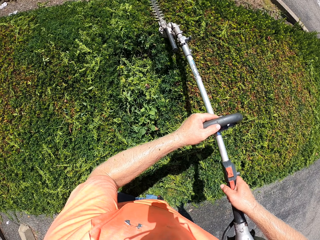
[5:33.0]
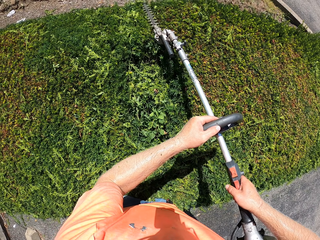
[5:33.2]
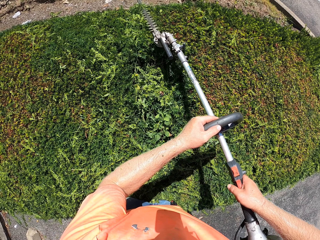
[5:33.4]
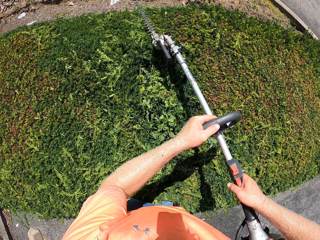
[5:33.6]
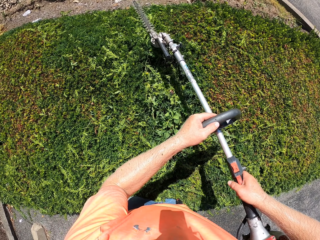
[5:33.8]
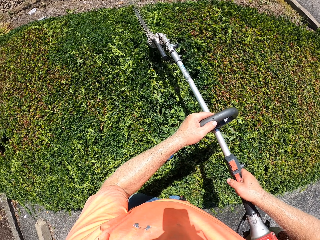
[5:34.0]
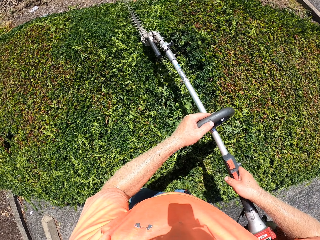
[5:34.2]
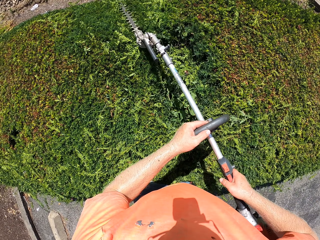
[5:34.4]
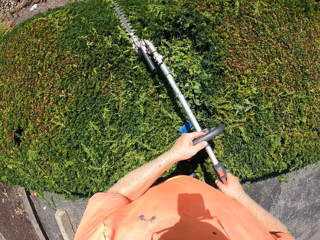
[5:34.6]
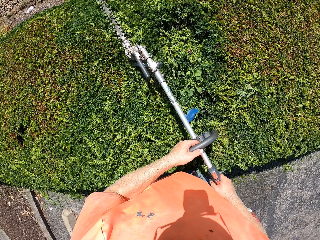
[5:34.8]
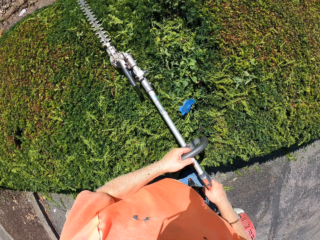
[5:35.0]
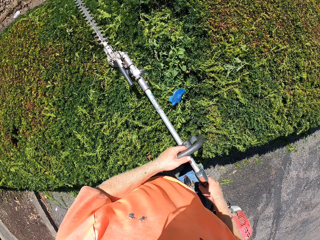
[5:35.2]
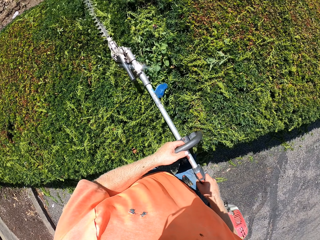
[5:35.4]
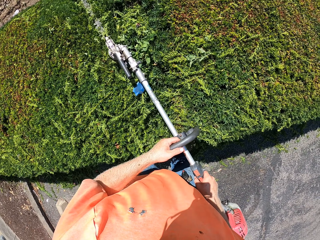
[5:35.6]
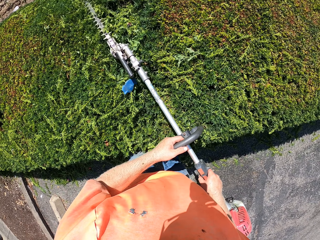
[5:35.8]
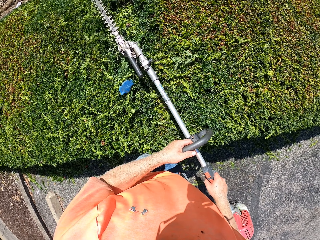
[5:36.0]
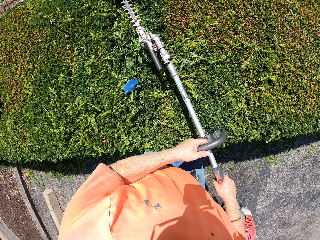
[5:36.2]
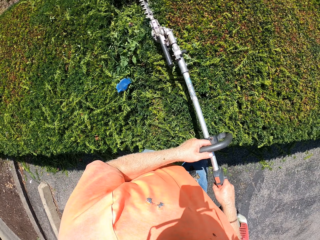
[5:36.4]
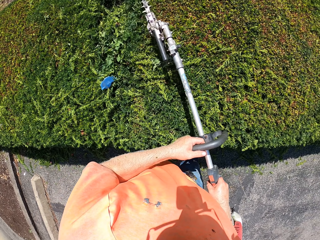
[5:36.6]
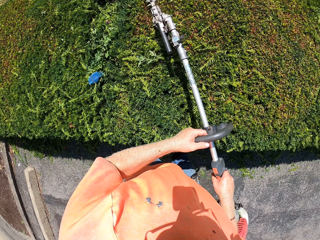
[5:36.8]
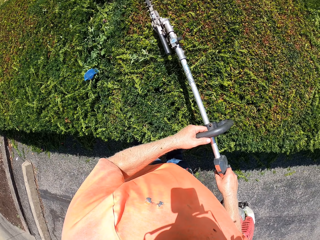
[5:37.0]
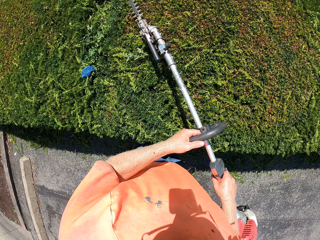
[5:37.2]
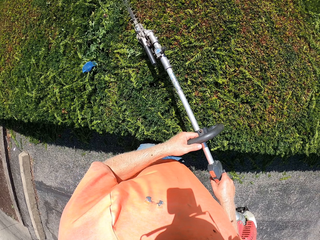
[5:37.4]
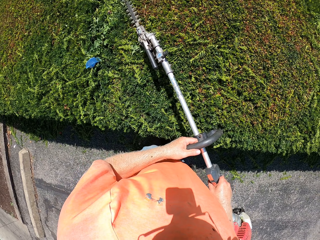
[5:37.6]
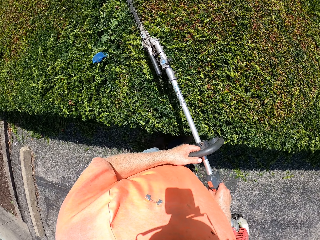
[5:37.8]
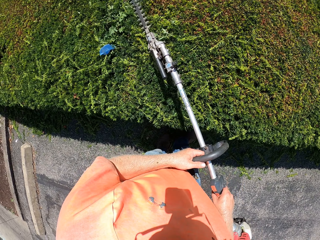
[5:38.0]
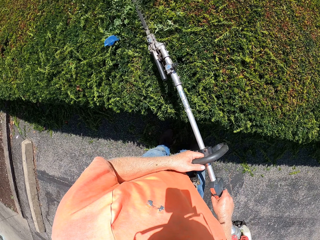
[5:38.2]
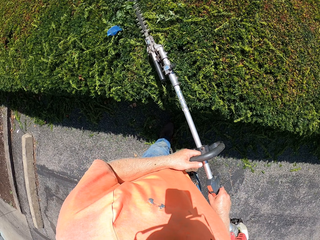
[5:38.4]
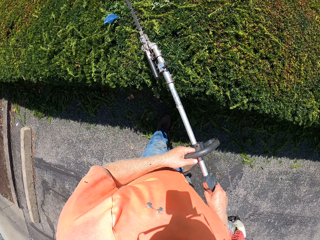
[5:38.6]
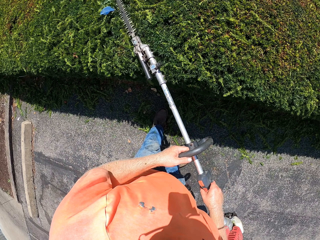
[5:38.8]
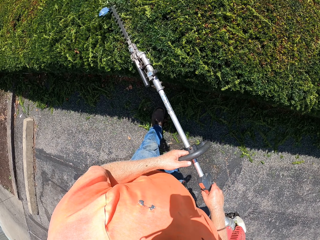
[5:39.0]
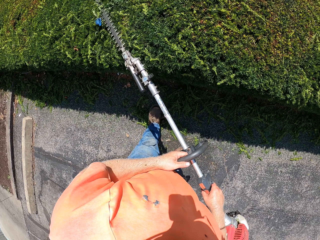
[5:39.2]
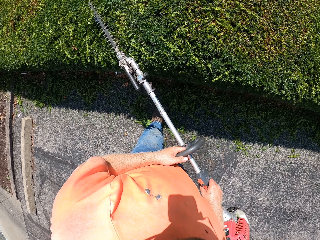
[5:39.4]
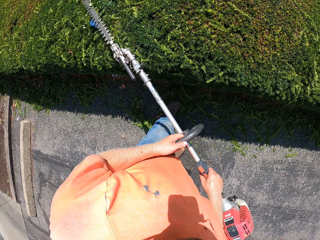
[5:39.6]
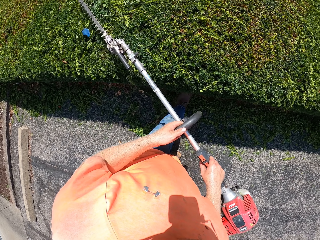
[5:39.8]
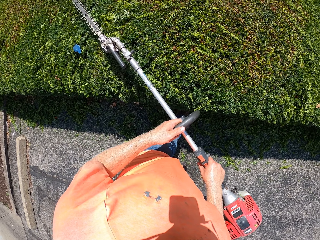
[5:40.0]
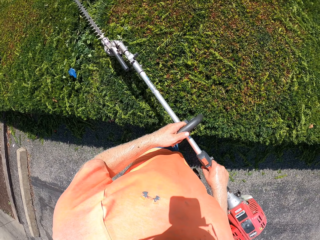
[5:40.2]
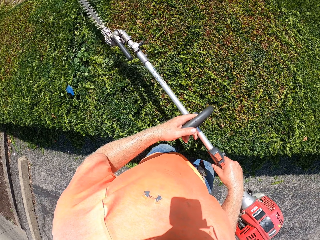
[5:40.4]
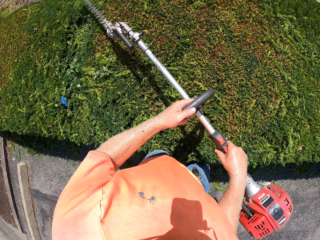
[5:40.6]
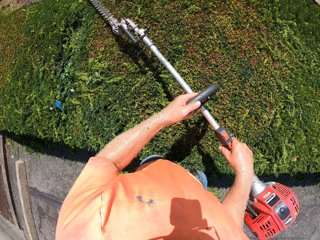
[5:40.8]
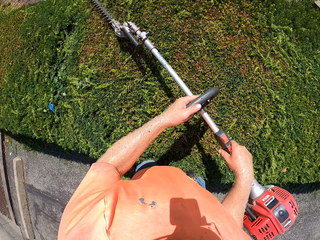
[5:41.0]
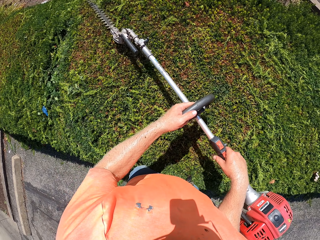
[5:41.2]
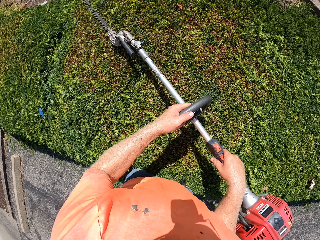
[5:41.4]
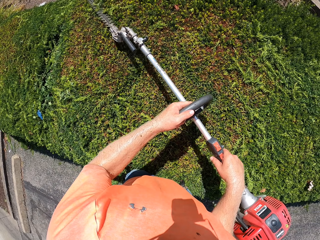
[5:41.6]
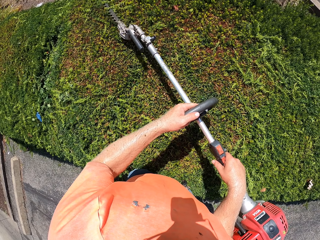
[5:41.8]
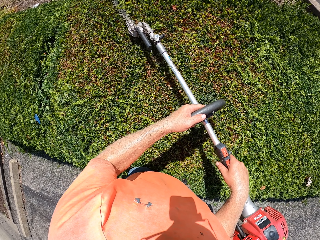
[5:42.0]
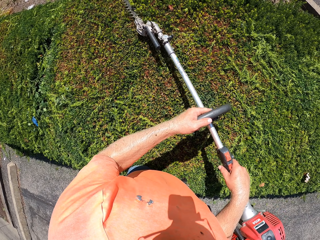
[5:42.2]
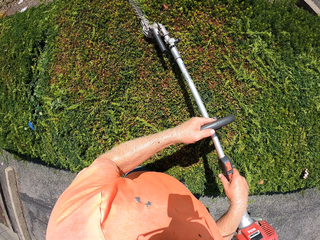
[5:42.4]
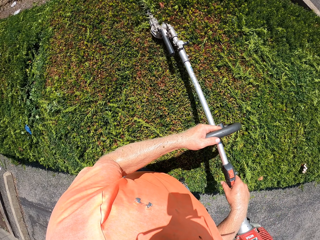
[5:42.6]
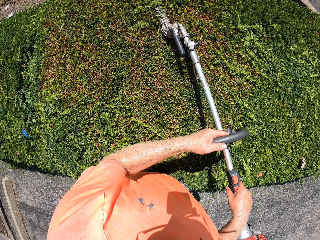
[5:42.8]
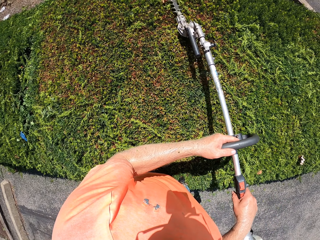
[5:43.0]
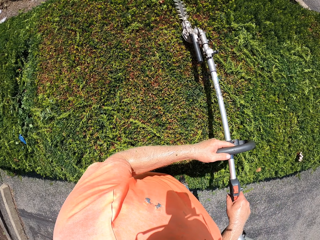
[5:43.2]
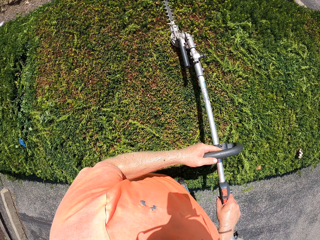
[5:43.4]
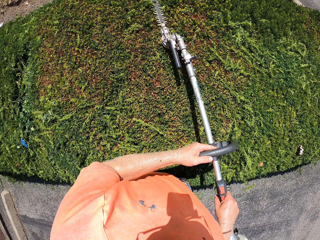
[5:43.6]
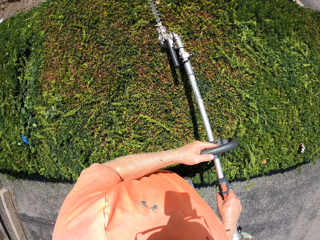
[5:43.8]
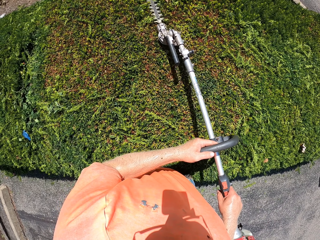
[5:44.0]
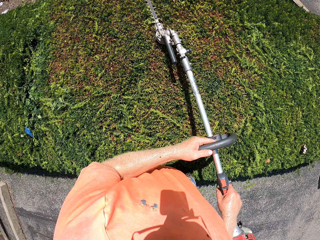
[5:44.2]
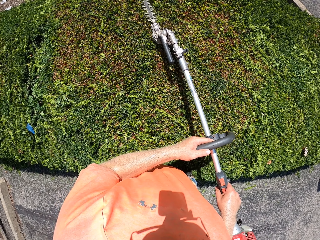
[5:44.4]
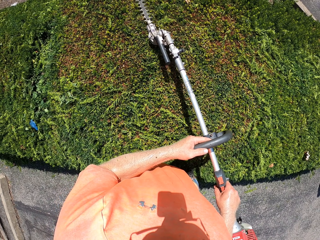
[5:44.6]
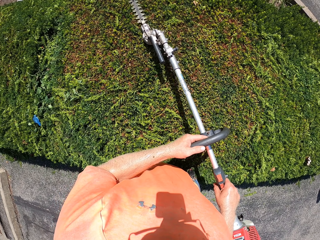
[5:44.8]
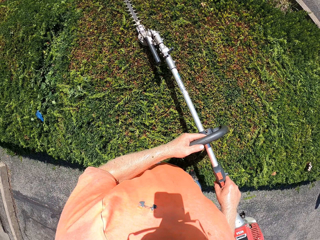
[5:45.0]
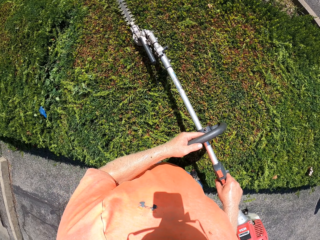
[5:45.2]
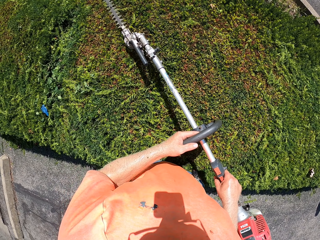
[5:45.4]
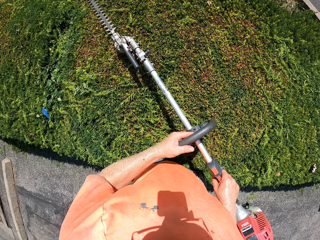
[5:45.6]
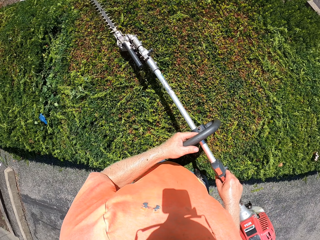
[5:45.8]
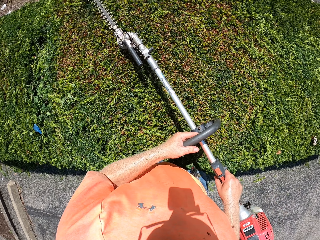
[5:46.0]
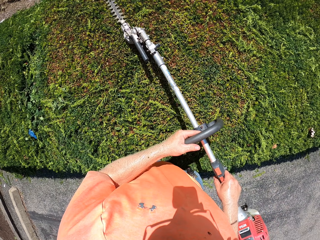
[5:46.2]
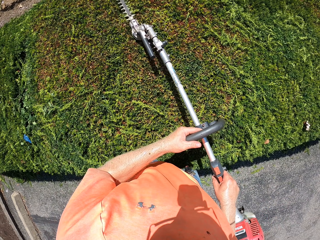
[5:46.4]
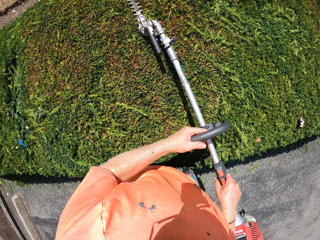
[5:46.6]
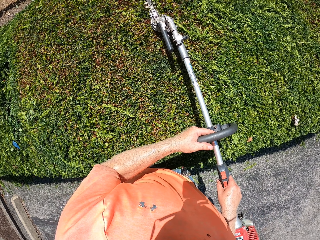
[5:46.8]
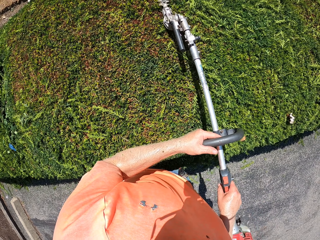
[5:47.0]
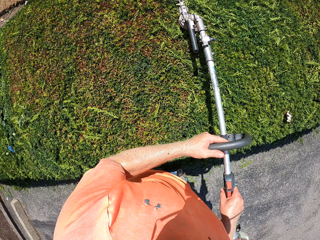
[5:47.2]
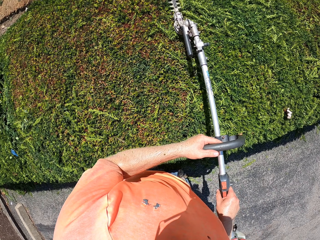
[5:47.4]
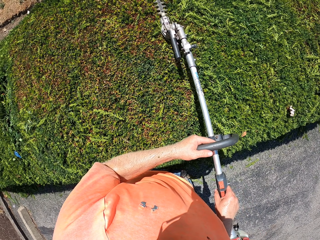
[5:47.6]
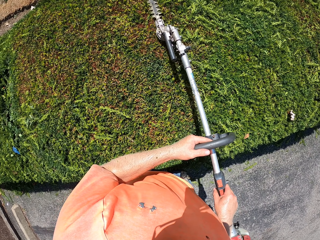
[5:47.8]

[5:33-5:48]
The camera wearer moves forward. They trim the hedge.

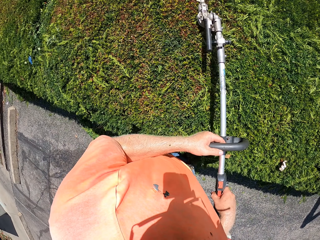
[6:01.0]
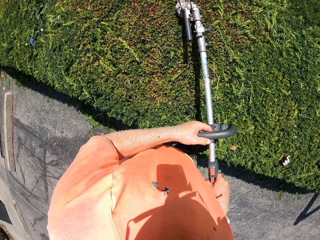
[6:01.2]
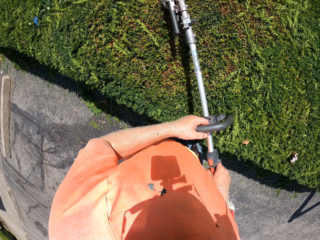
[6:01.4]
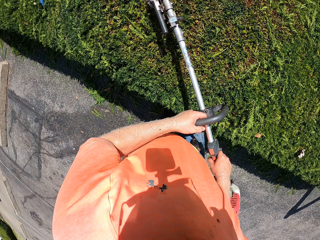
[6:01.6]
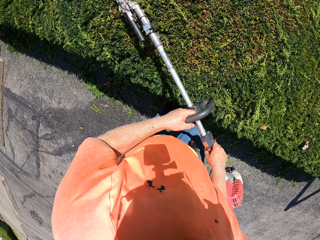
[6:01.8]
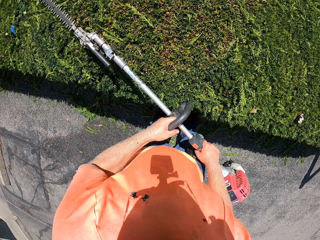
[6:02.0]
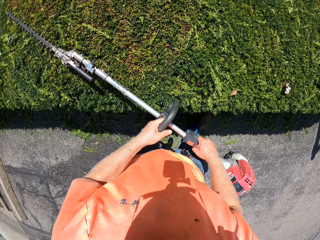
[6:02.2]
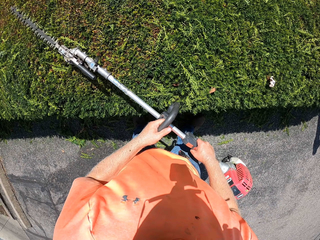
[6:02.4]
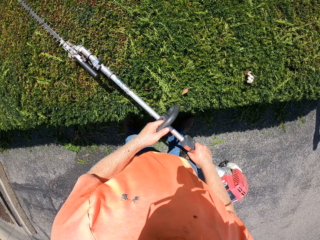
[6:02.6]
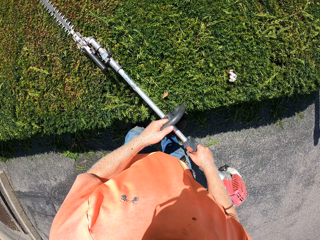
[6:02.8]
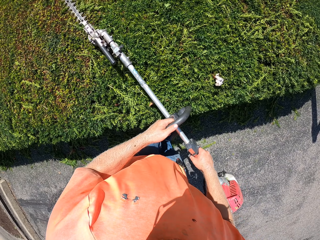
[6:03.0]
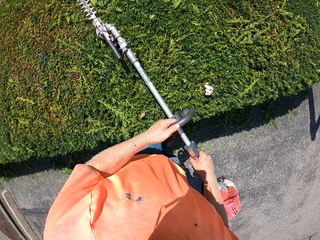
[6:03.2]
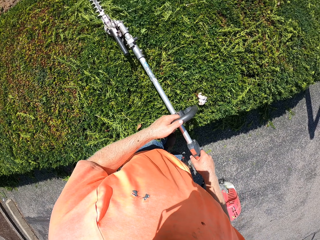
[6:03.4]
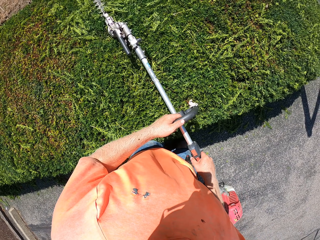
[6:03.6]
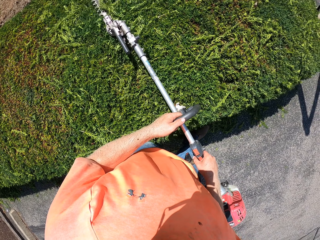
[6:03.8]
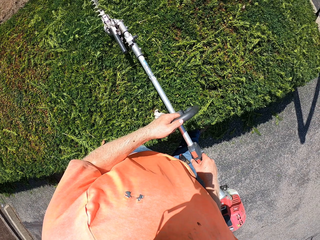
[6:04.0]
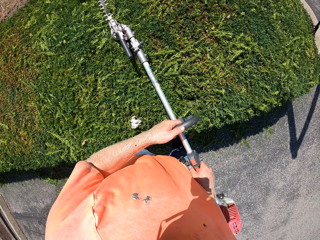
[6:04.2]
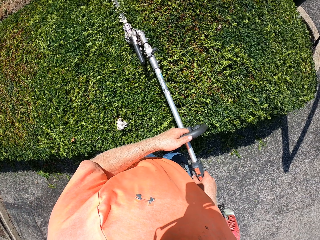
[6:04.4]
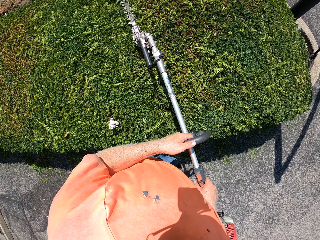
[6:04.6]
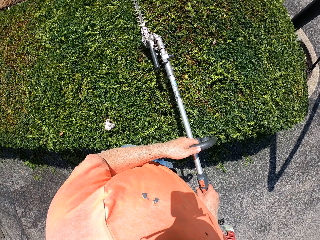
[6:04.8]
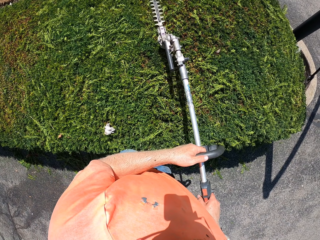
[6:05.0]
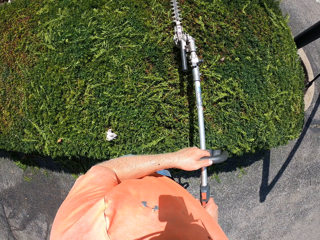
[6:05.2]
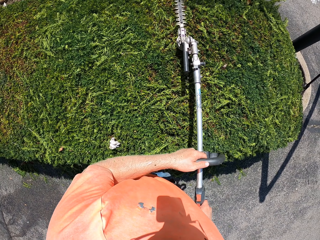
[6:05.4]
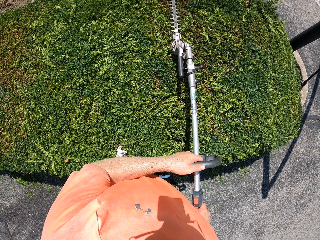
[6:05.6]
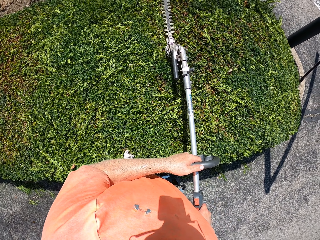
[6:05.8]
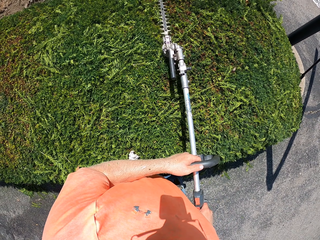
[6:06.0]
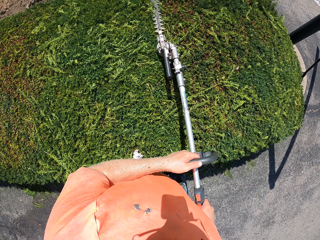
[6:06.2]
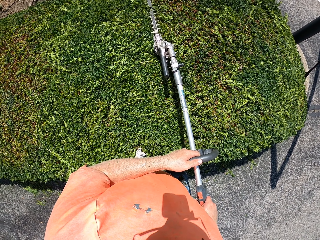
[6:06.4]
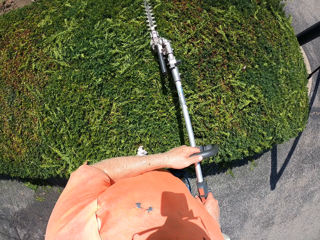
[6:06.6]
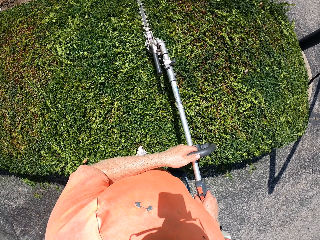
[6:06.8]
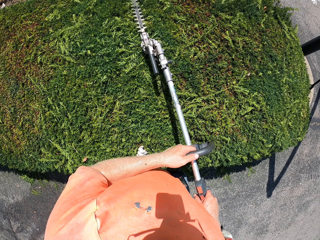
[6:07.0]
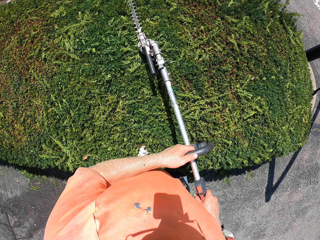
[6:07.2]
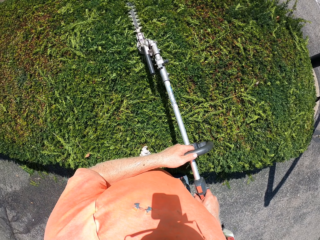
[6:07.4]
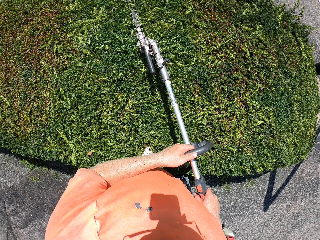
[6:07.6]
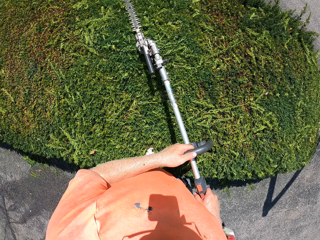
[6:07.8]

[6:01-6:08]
The camera wearer trims the hedge.
